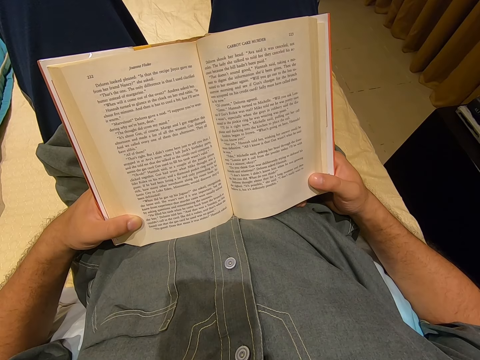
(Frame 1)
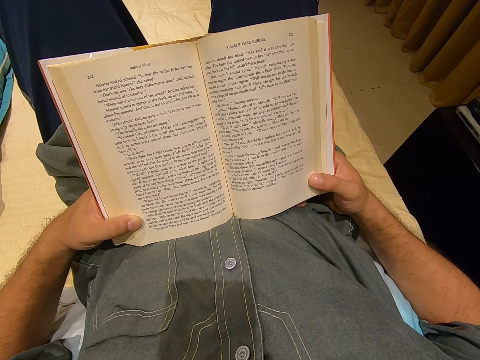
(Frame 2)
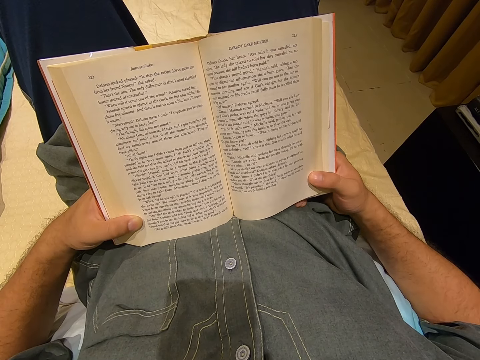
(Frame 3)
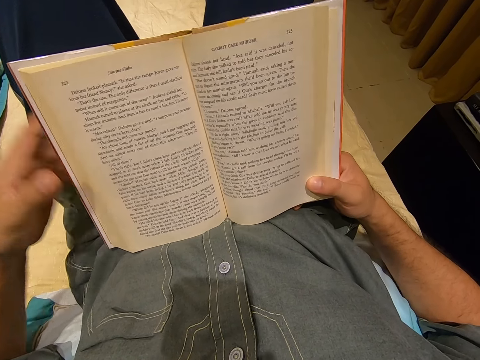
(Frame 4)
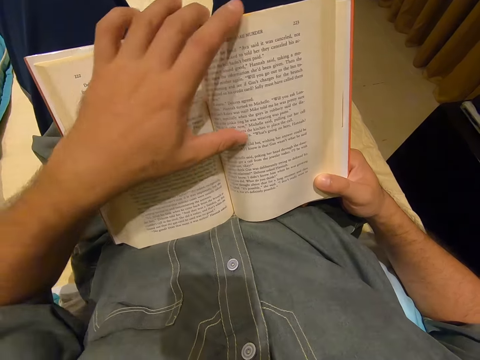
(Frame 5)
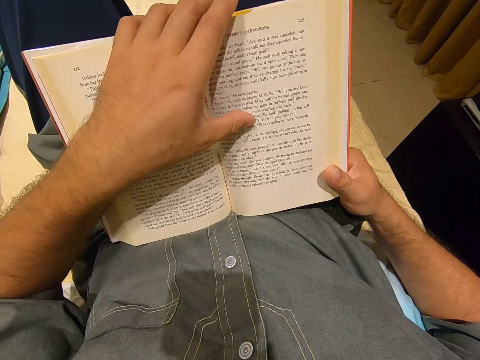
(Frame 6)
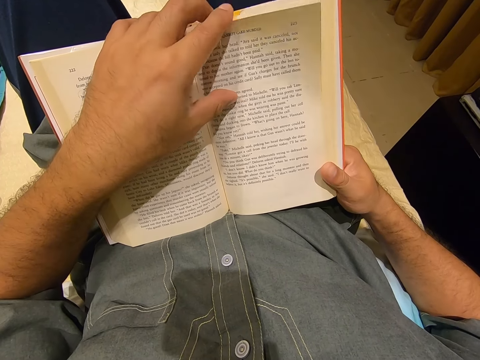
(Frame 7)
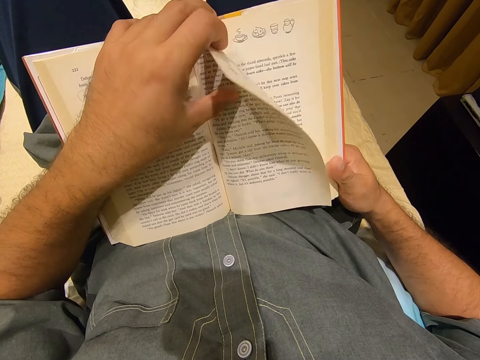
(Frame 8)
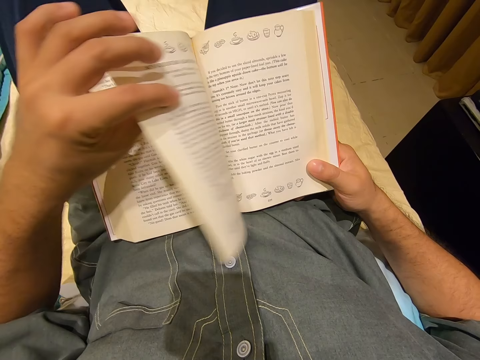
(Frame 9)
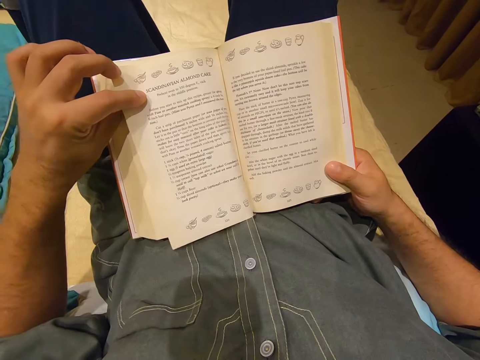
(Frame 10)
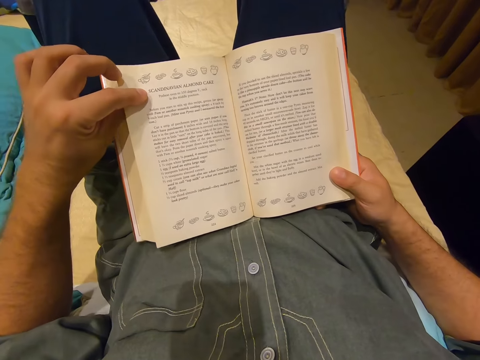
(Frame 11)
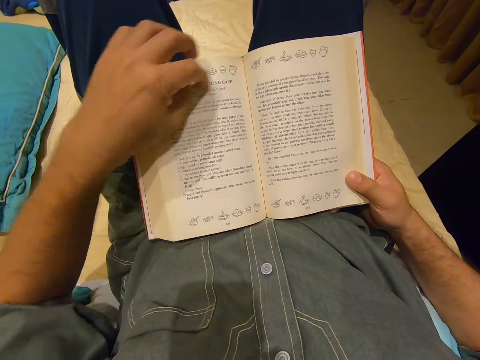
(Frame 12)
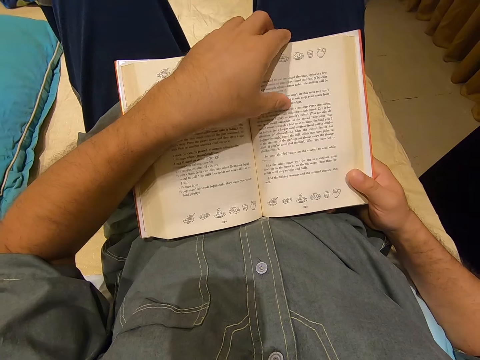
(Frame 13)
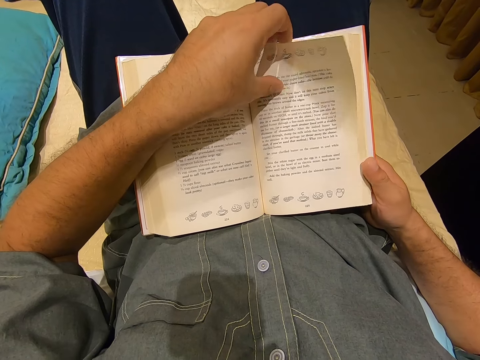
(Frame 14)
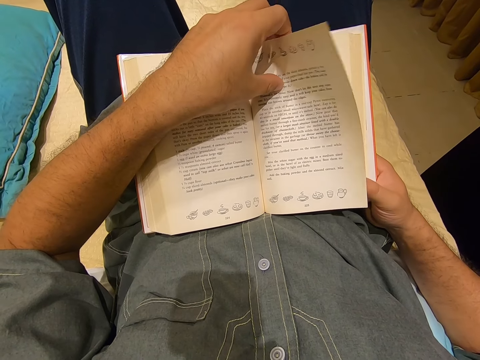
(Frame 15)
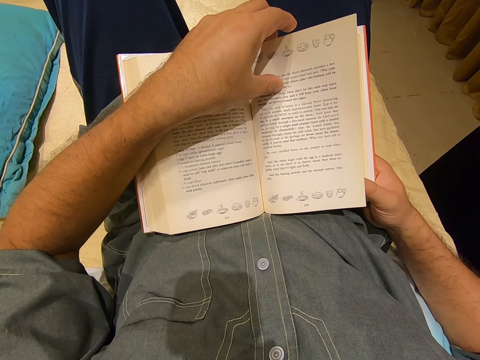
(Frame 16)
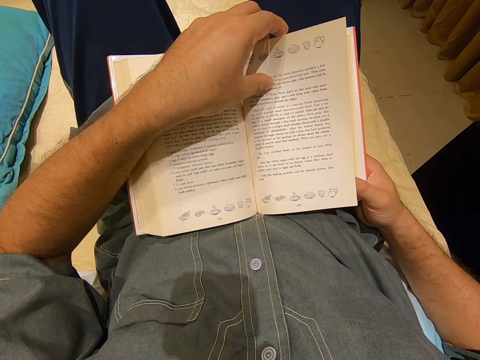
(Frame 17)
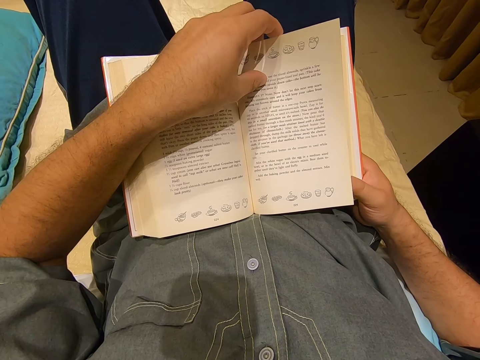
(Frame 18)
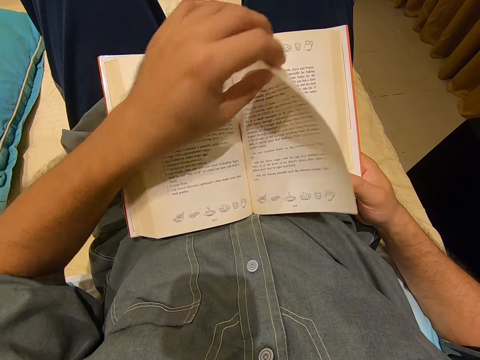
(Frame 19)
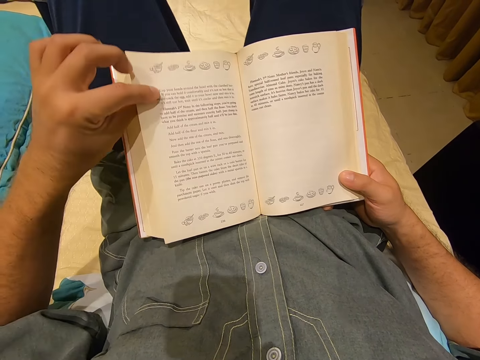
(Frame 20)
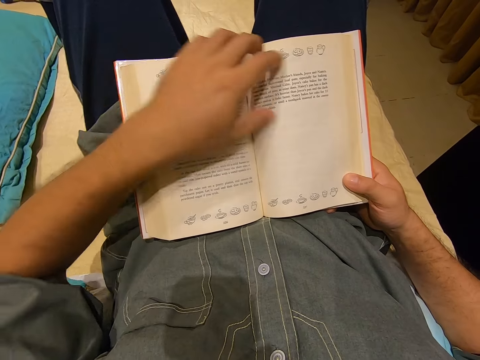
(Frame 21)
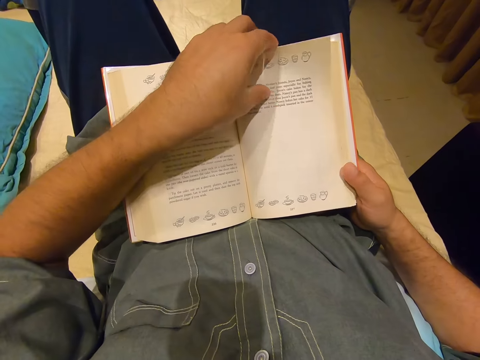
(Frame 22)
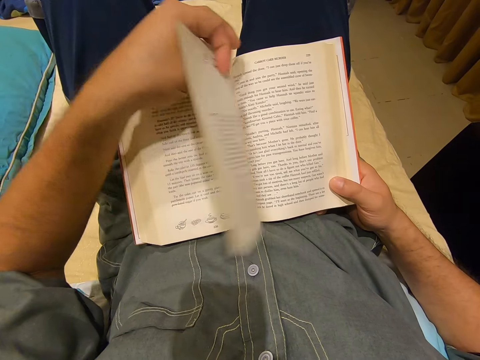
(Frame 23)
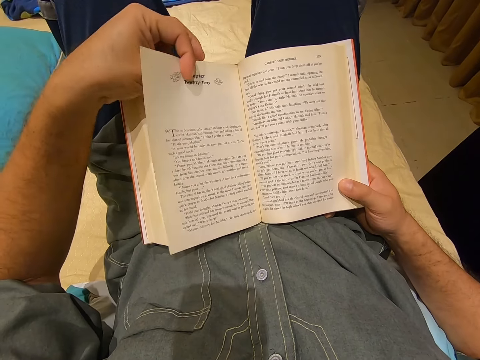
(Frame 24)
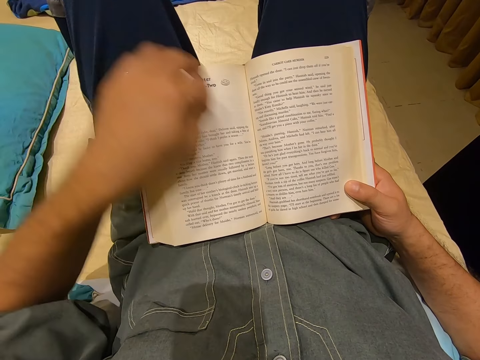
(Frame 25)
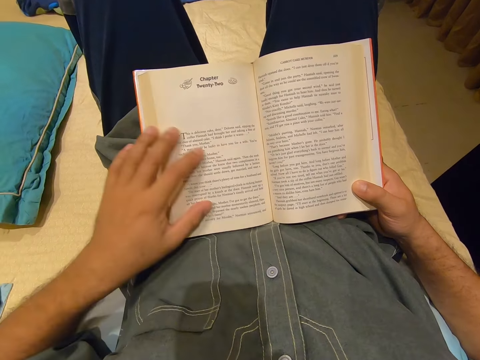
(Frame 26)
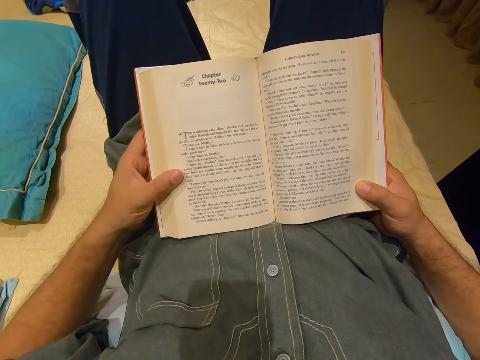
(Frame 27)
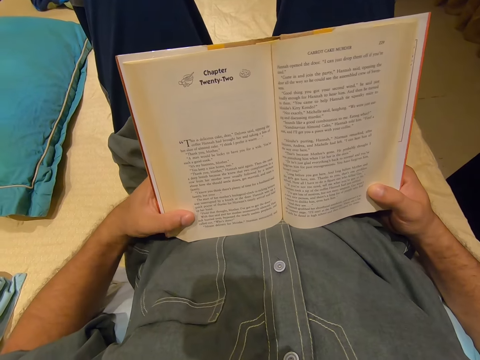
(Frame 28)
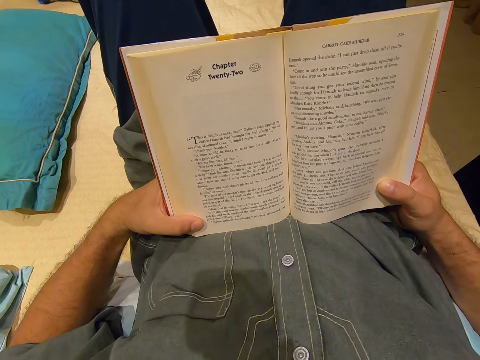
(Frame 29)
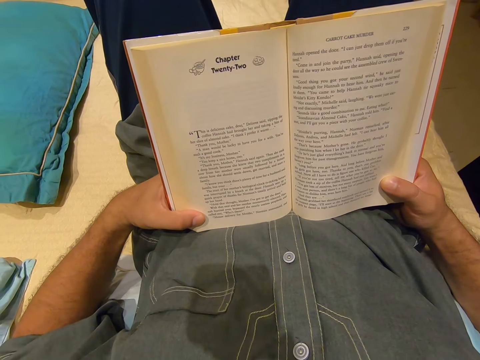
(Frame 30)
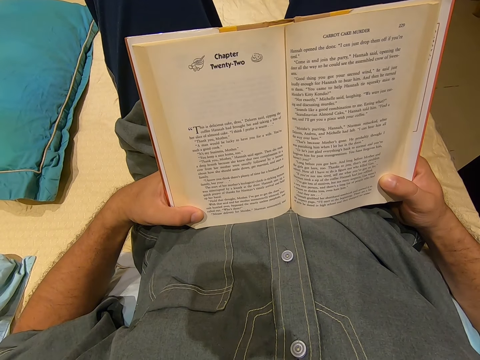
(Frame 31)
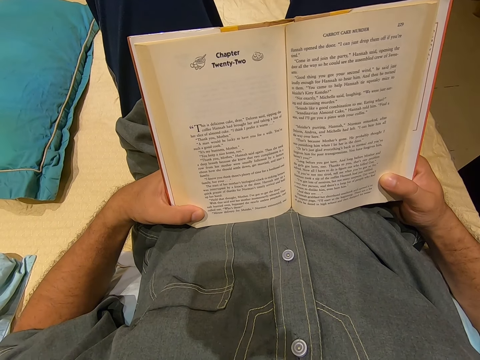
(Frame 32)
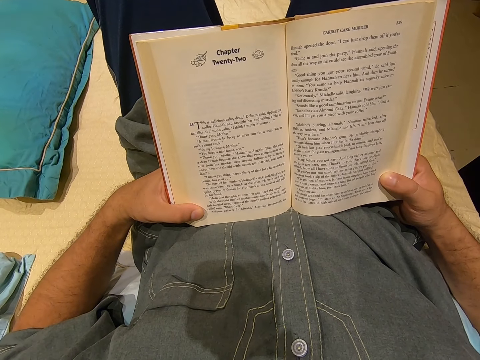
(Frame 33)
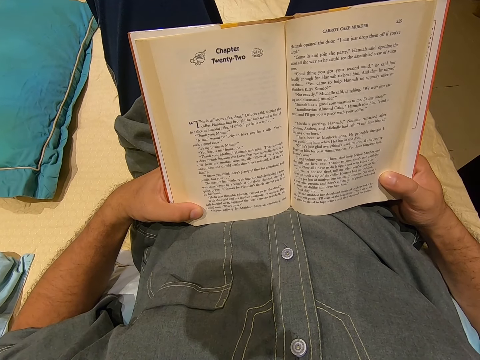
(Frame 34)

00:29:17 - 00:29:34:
The camera wearer moves his hand to the top of a book. He turns the page of the book. He moves his hand to the top of the book. He turns the page of the book. He holds a page. He moves his hand to the top of the book. He turns the page of the book. He runs his left hand across the page of the book. He moves his hand to the side of the book. He reads the book.

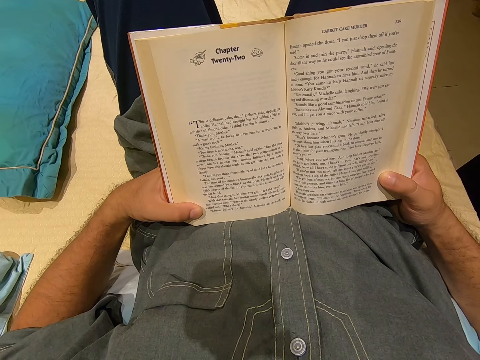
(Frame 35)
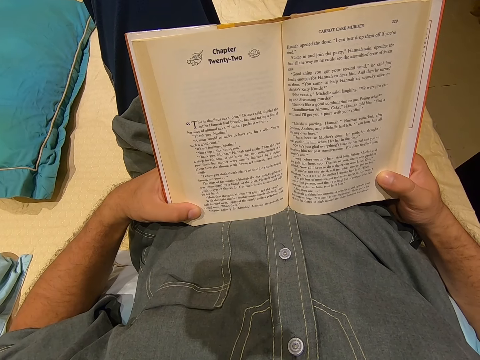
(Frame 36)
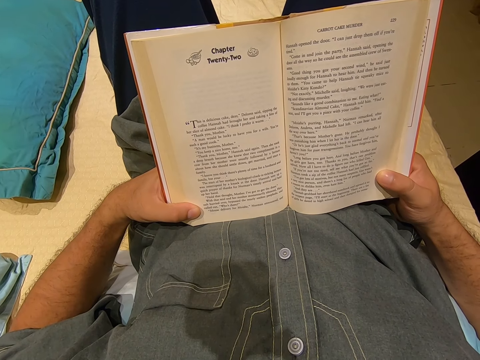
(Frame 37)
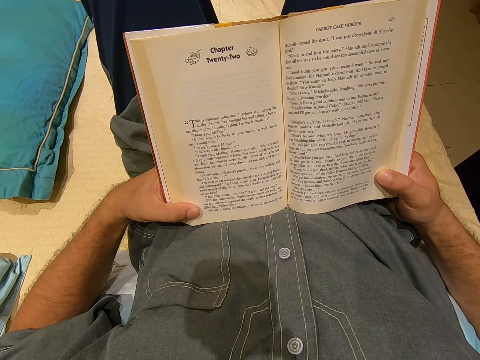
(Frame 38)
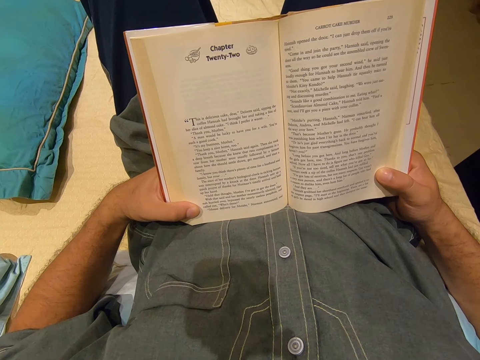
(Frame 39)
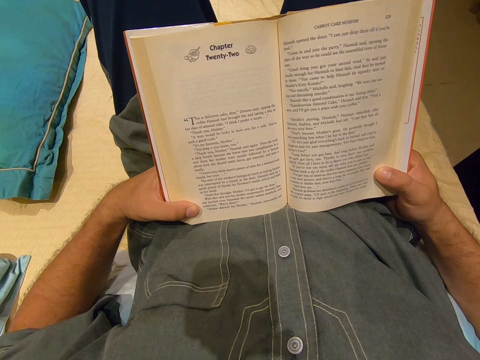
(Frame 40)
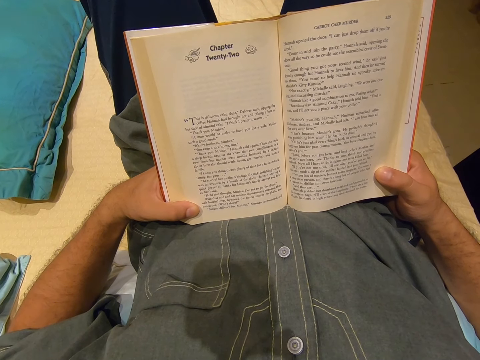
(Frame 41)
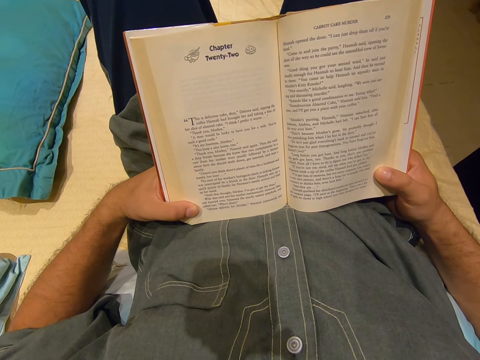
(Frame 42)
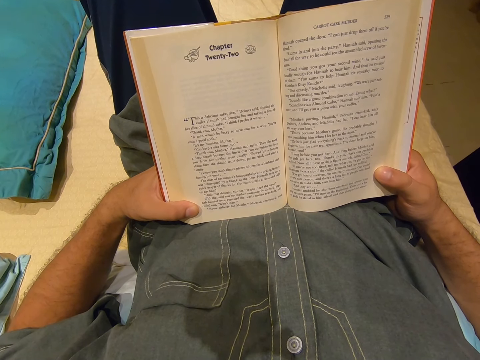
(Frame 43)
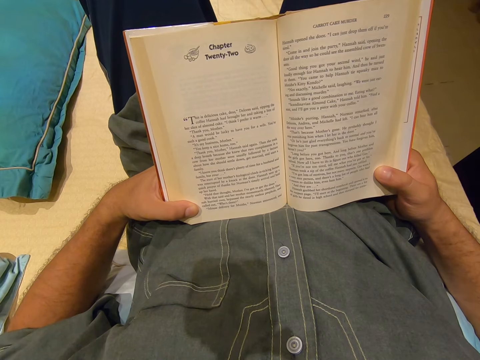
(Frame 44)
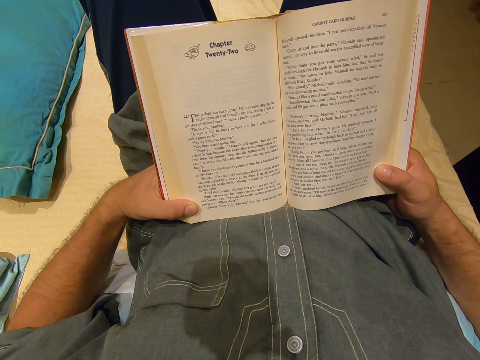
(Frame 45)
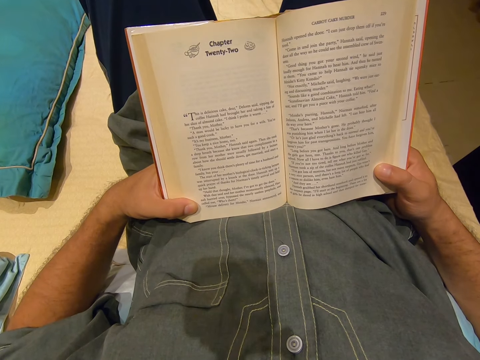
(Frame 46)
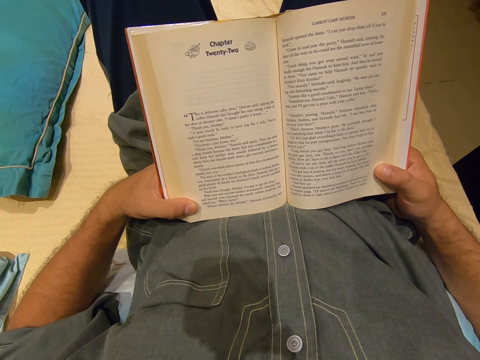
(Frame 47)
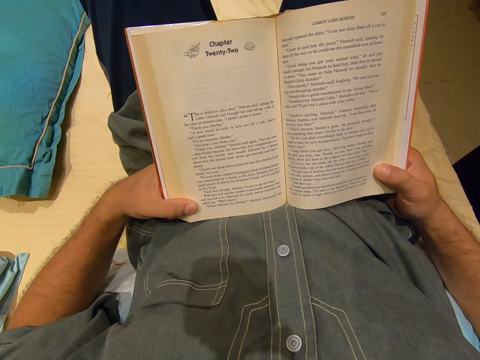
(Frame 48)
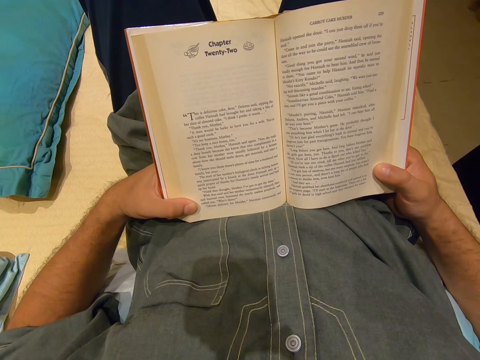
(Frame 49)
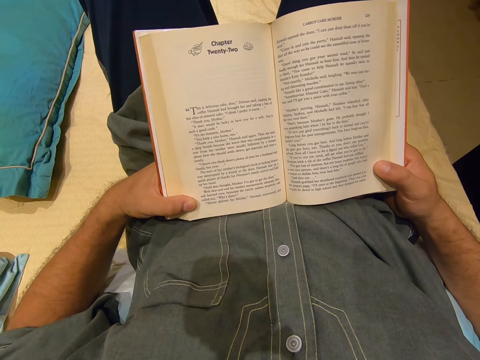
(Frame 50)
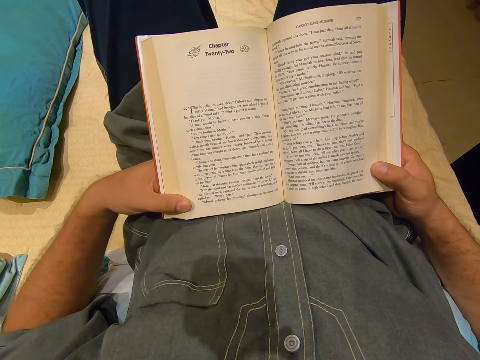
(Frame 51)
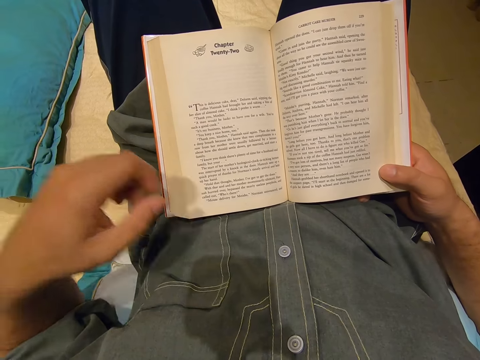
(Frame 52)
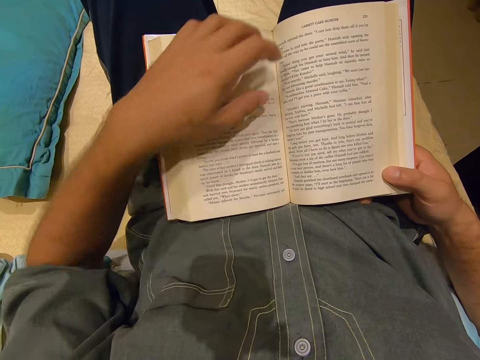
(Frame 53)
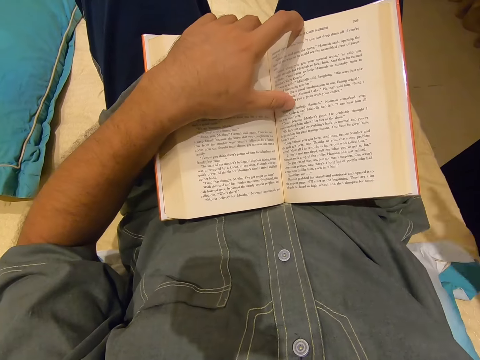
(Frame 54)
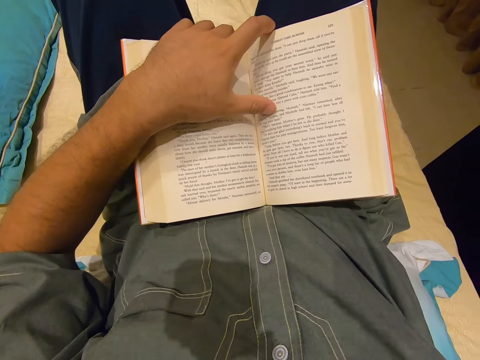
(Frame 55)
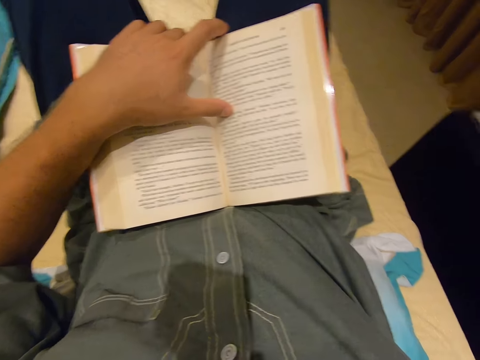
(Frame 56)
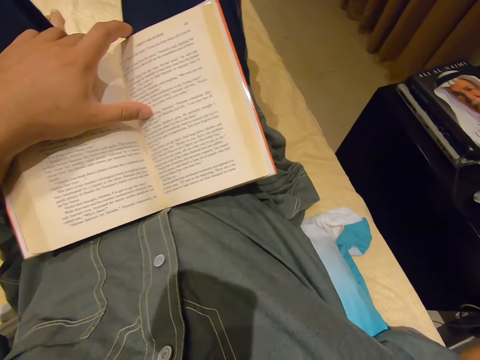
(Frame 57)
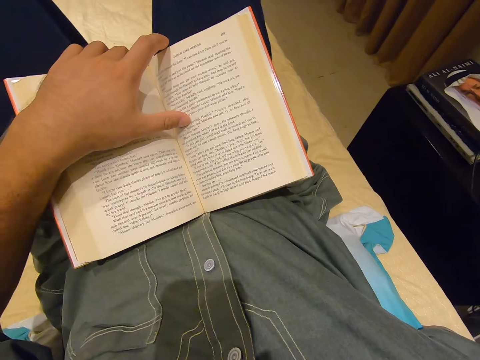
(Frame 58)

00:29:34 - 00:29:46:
The camera wearer moves their left hand to the top of the book. They move their right hand away from the book.
